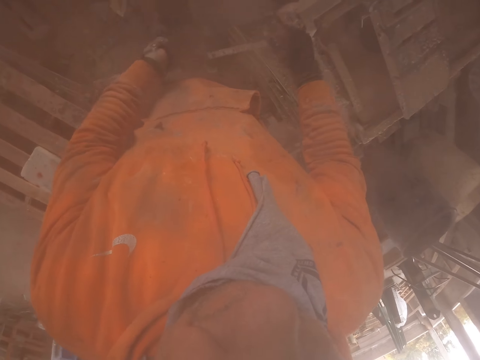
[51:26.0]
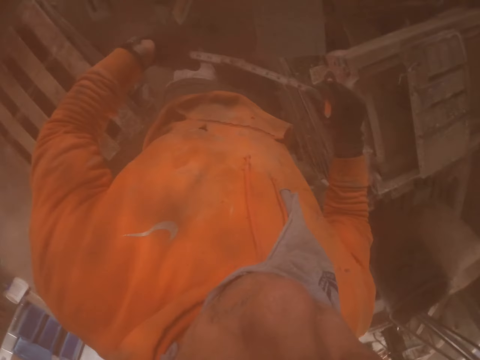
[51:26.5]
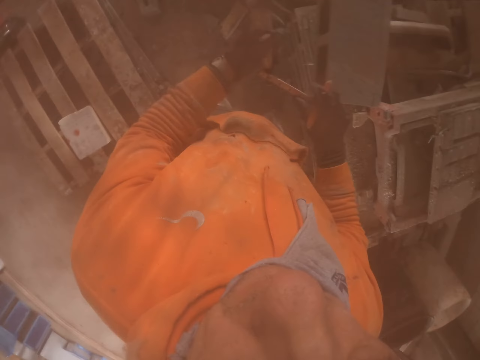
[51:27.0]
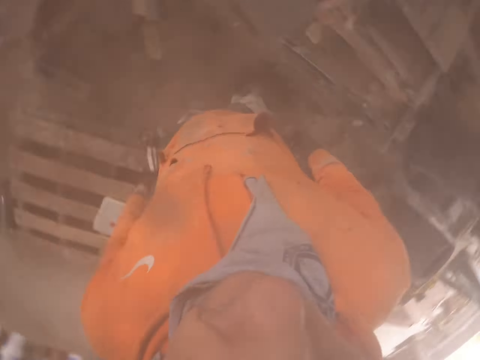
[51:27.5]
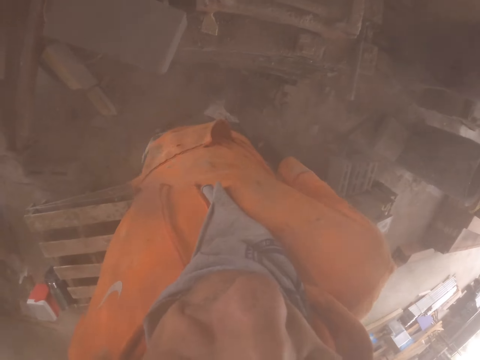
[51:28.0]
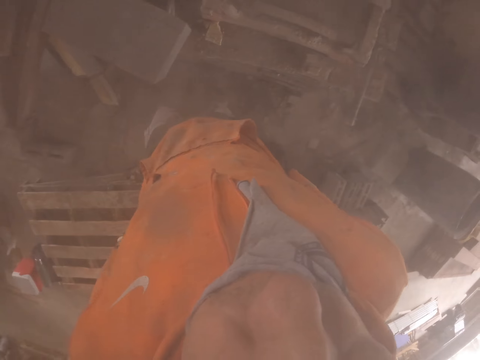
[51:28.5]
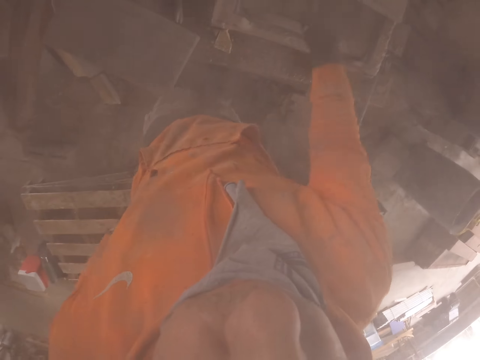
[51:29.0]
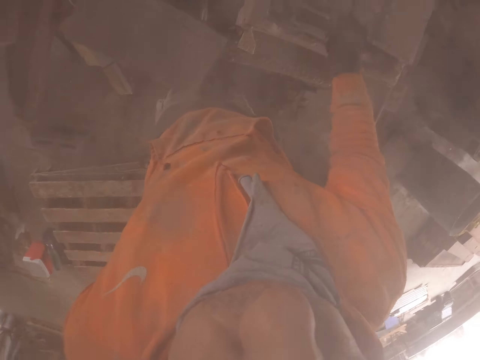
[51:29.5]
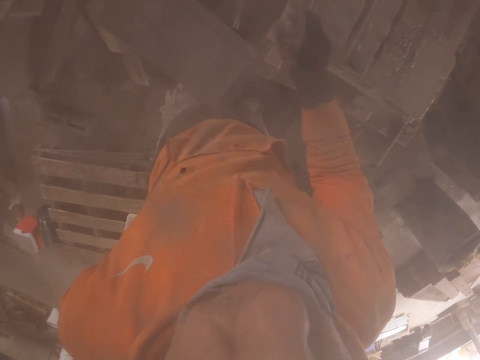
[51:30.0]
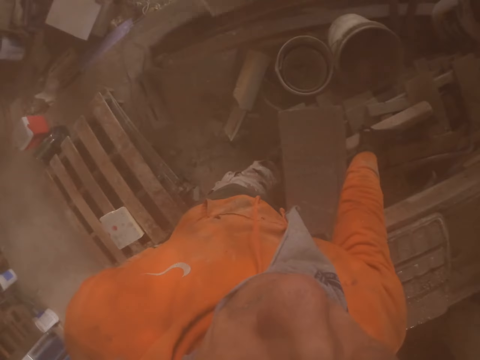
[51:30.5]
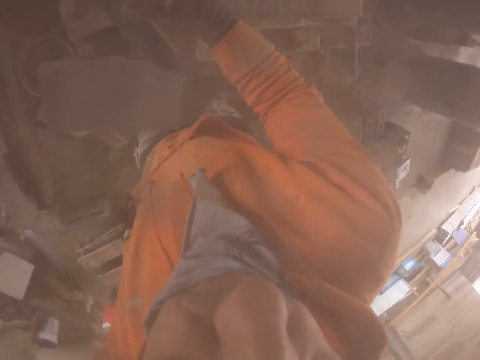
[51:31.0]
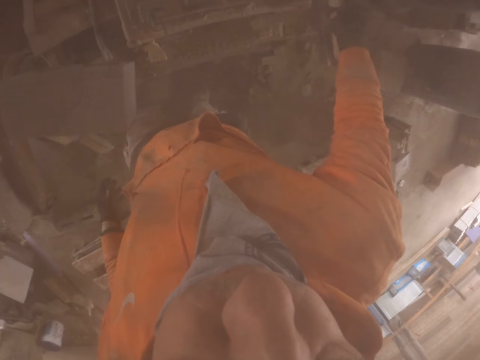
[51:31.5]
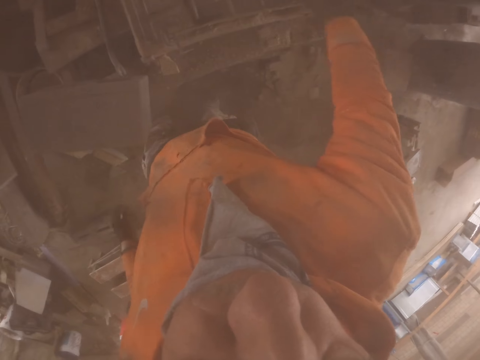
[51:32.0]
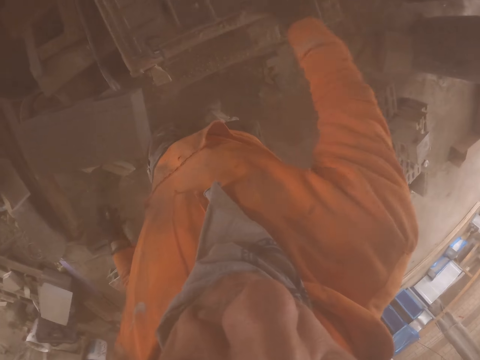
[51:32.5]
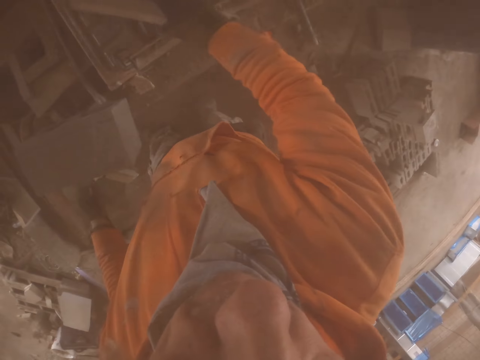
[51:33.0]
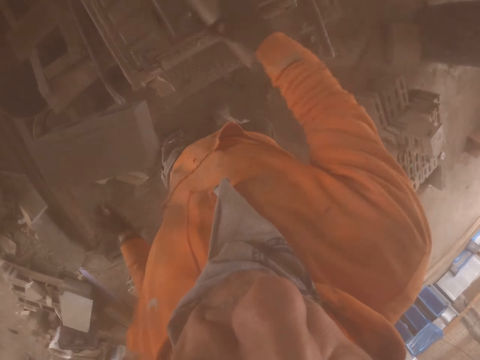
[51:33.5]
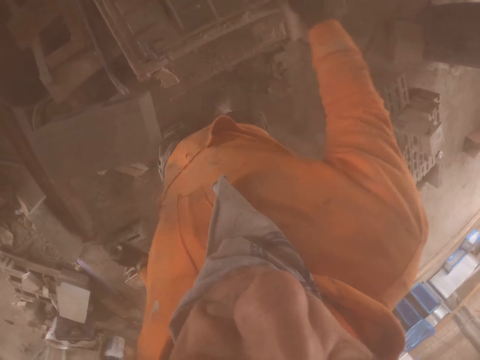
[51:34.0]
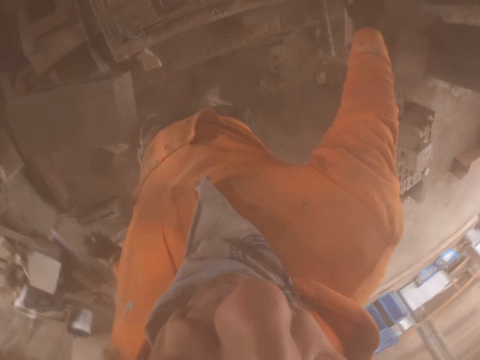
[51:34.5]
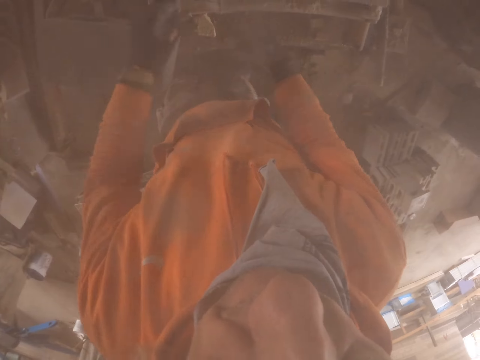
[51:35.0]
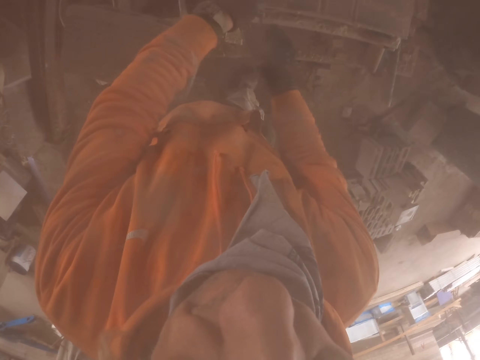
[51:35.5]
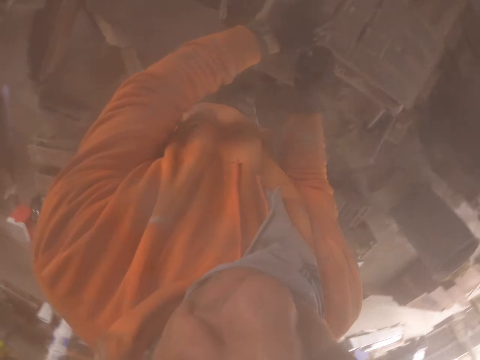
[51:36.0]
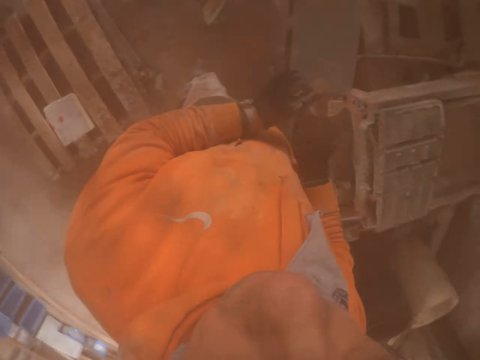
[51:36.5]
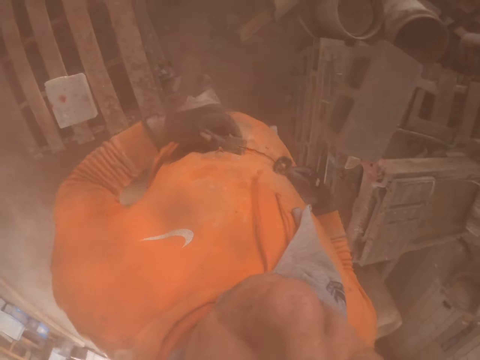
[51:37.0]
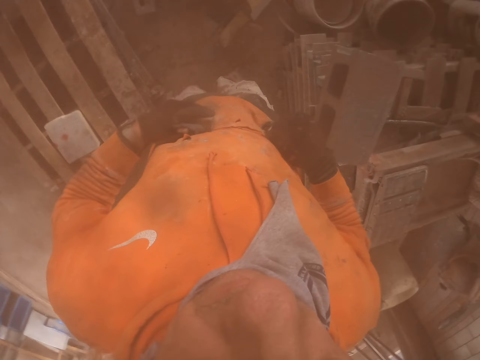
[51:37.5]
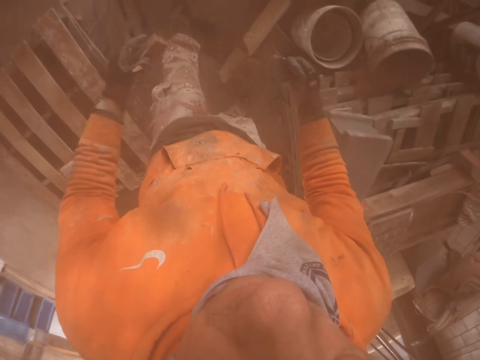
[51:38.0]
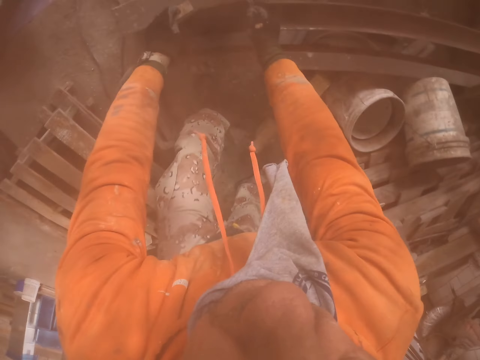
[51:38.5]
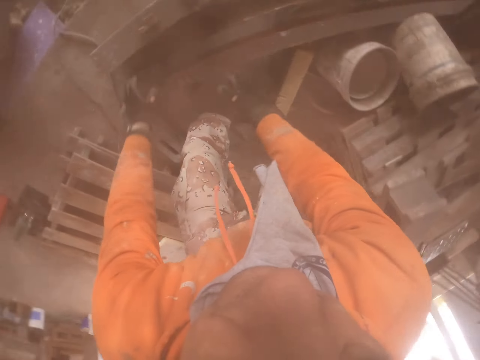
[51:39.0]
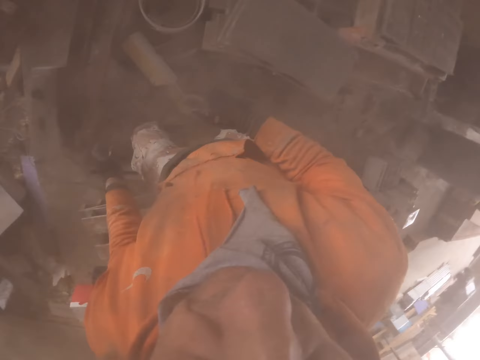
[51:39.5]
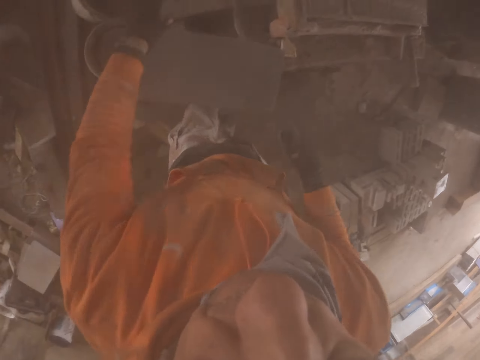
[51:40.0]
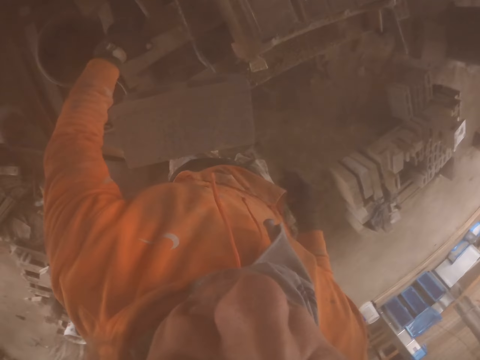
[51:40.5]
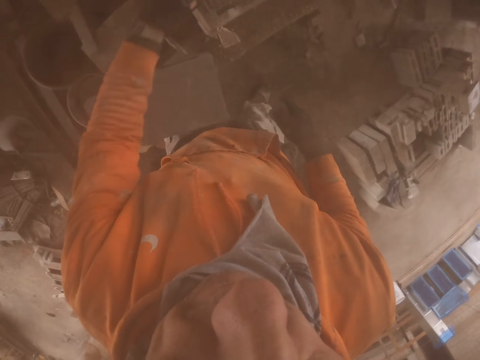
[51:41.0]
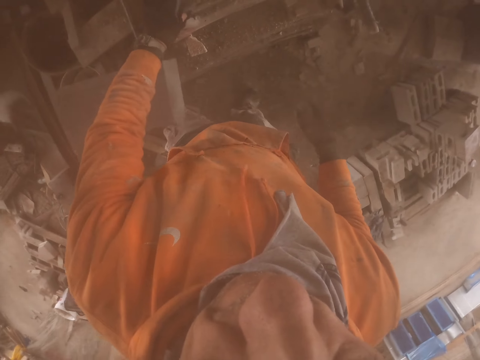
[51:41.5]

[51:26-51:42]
The camera wearer folds the tape measure. He puts the tape measure in his pocket. He pulls a brick cutter. He wipes off the brick cutter. He touches the pieces of wood and rubs the pieces of wood on his cloth. He puts the brick down.

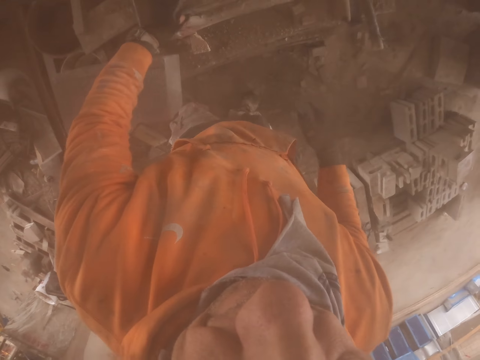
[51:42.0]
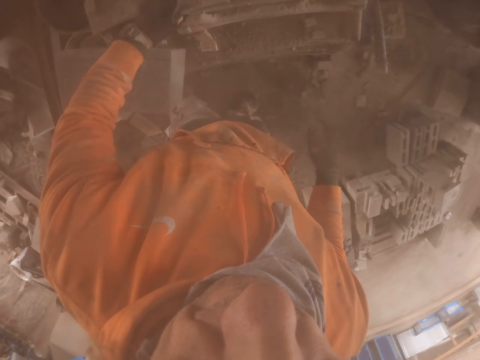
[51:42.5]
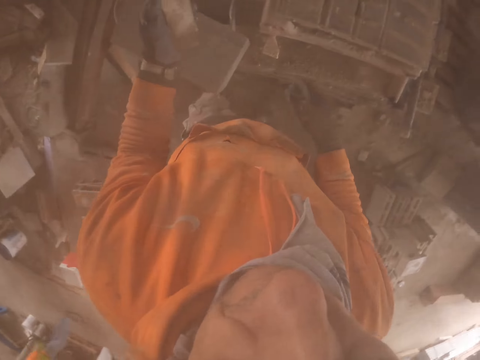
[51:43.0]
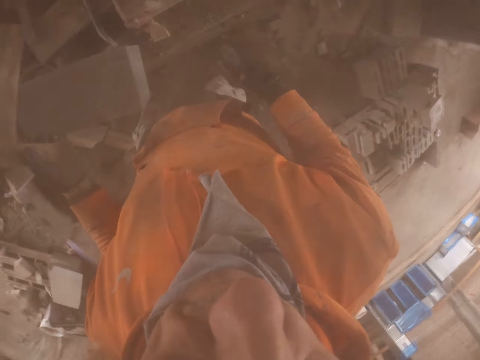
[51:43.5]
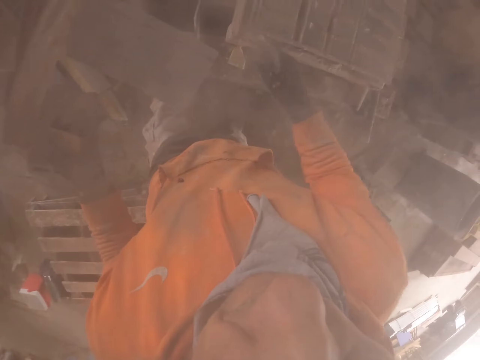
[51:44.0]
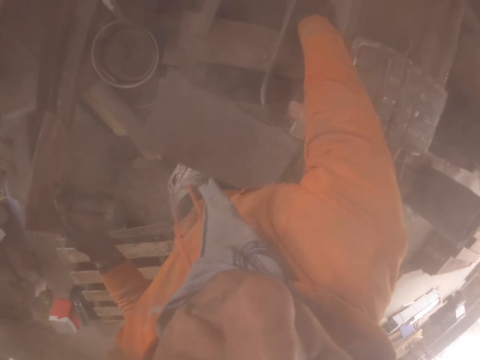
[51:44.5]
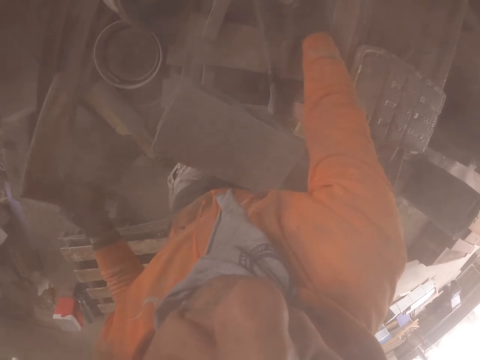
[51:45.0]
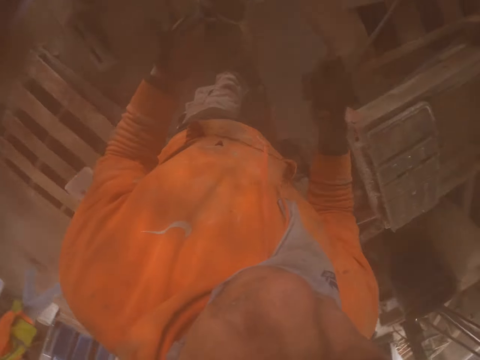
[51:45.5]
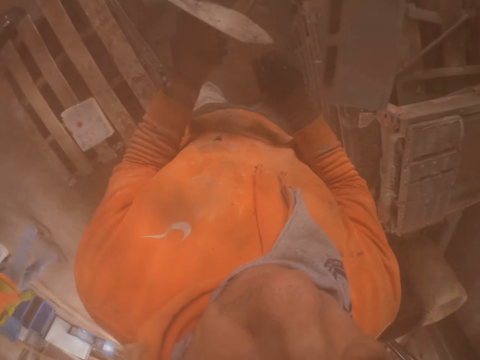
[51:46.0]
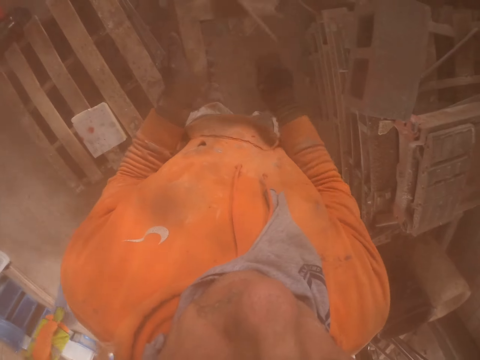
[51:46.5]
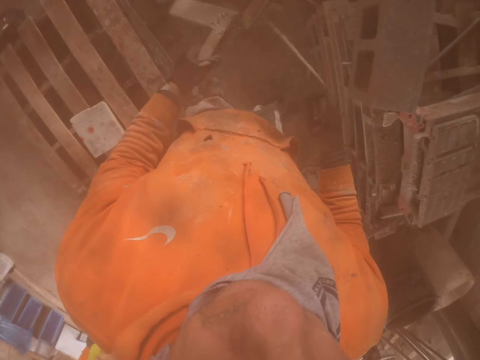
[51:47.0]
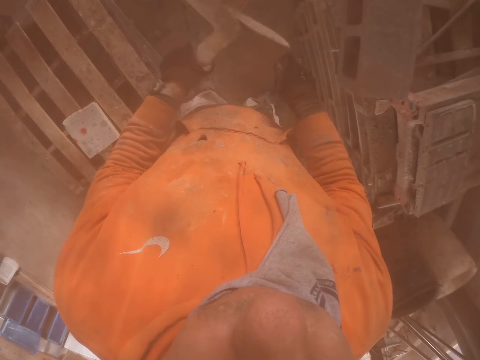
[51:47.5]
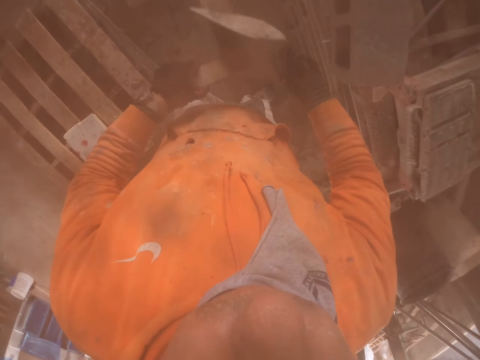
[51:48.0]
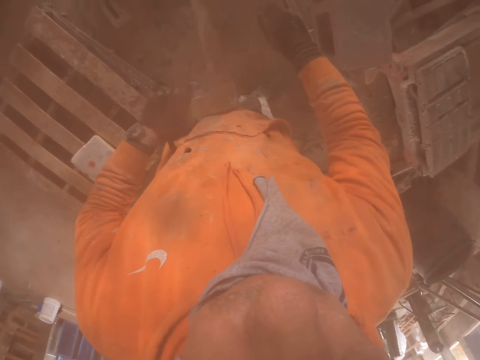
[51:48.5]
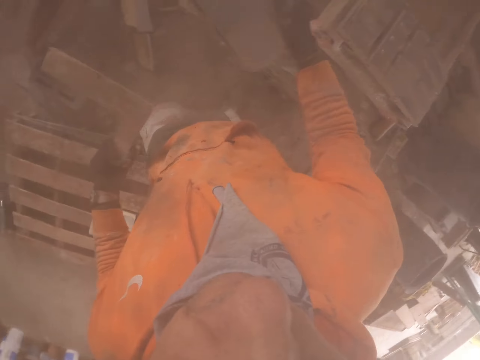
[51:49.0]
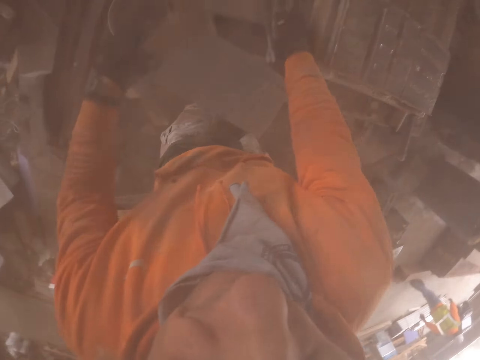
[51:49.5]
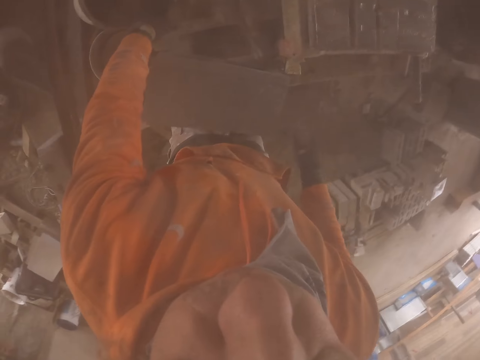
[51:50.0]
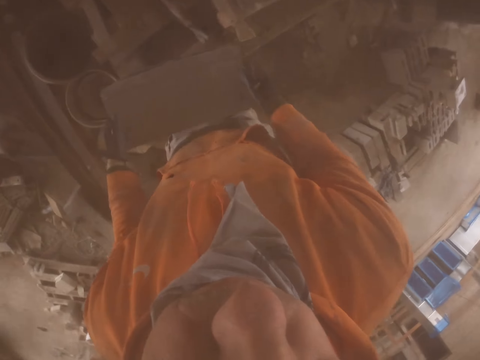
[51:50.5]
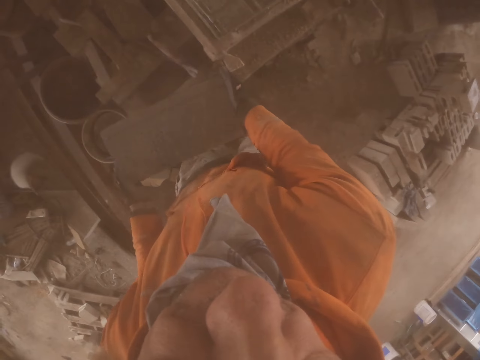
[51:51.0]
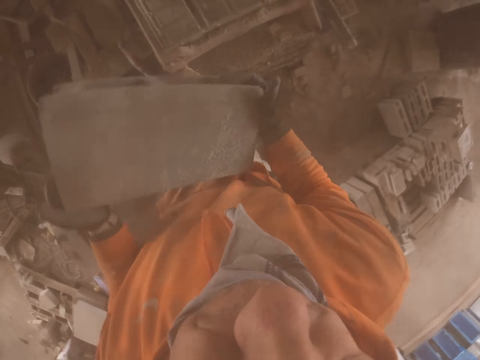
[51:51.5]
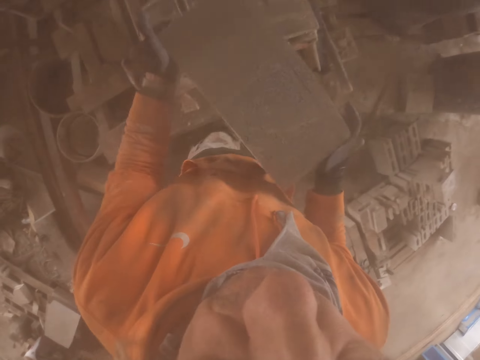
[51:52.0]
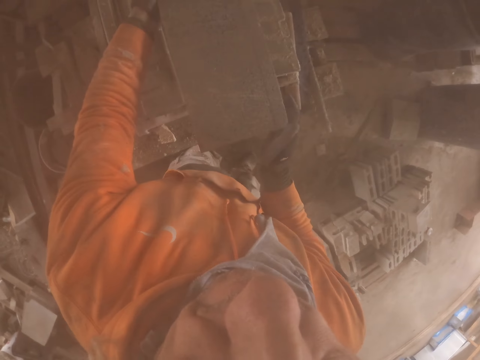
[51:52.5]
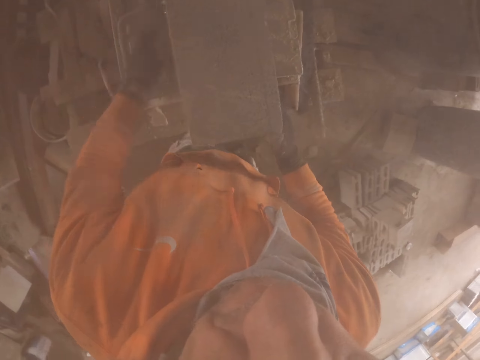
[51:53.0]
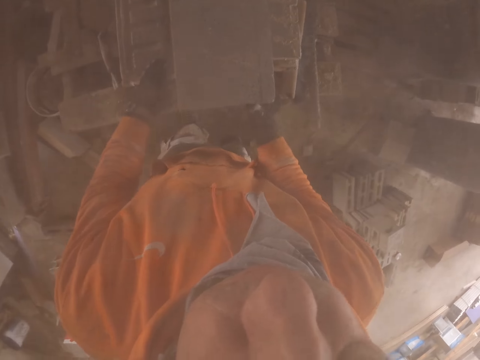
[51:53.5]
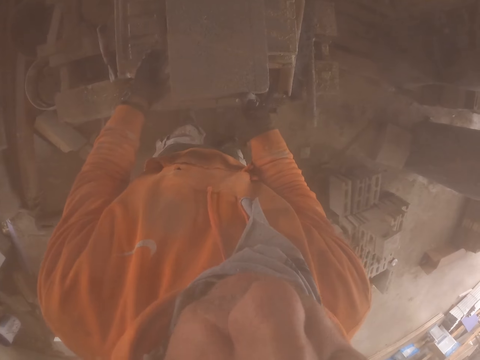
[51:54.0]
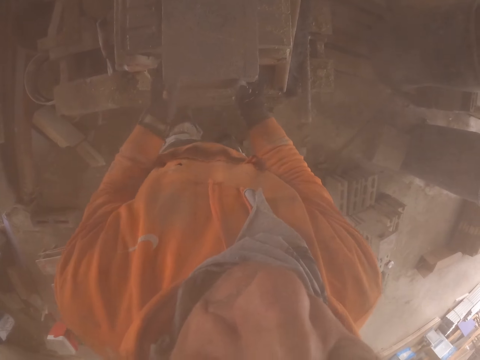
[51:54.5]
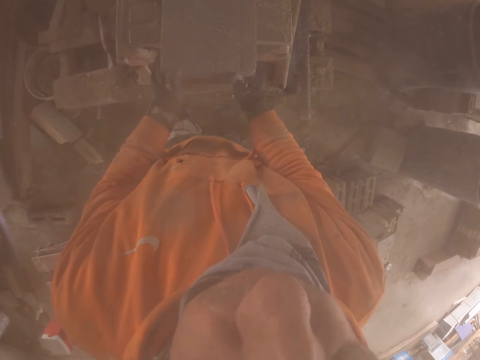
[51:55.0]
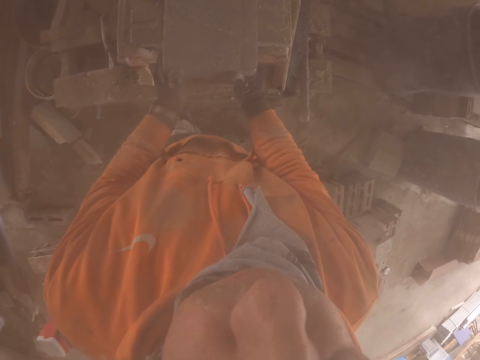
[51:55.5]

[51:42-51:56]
The camera wearer puts the brick in the brick cutting machine. They scrape off dirt with a trowel. They carry the brick and put the brick in the brick cutting machine.
